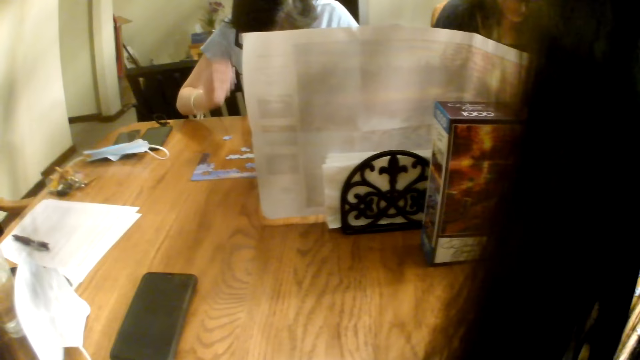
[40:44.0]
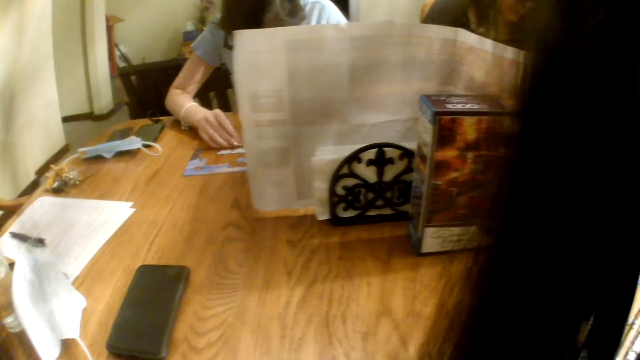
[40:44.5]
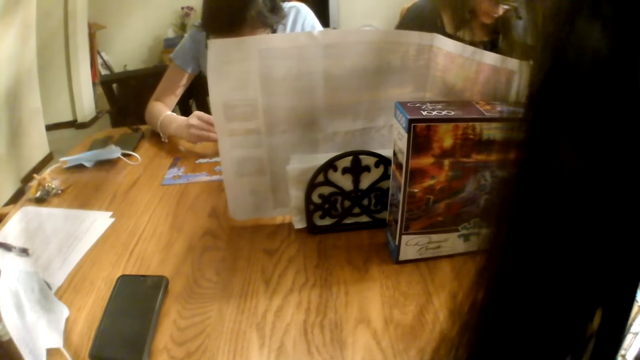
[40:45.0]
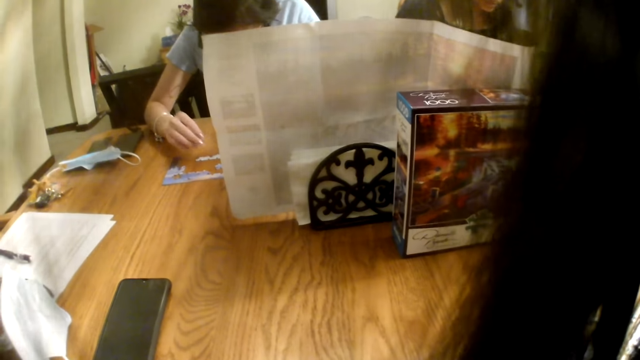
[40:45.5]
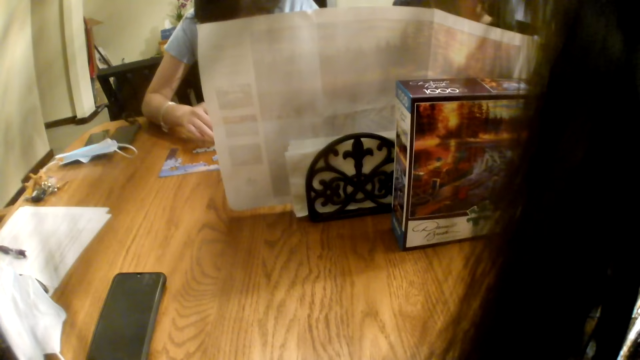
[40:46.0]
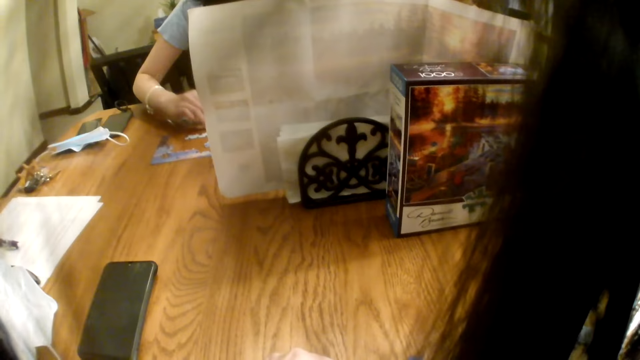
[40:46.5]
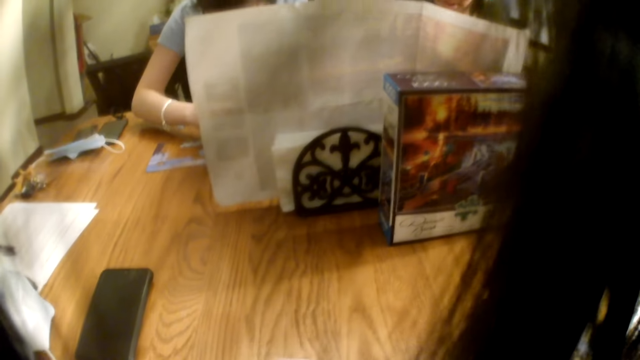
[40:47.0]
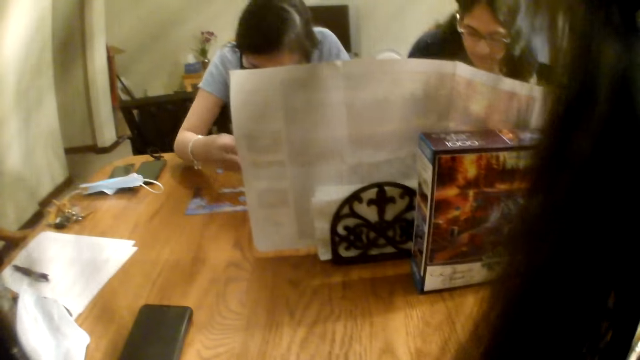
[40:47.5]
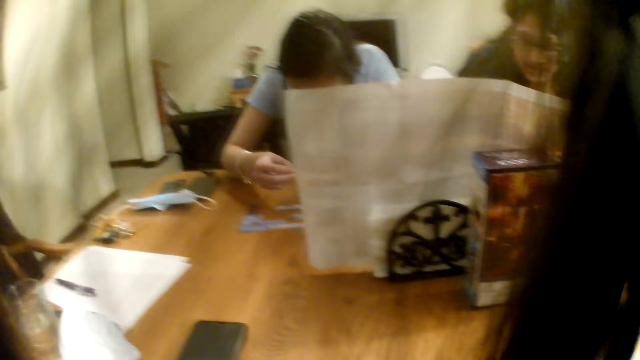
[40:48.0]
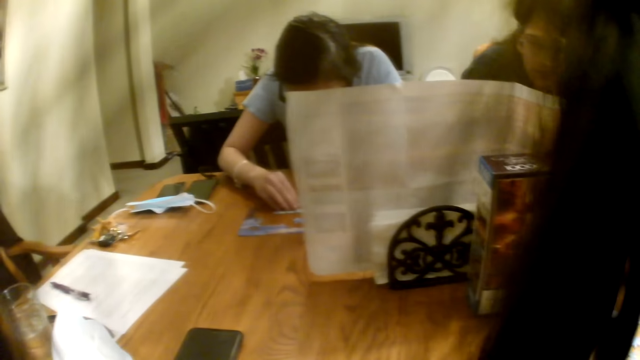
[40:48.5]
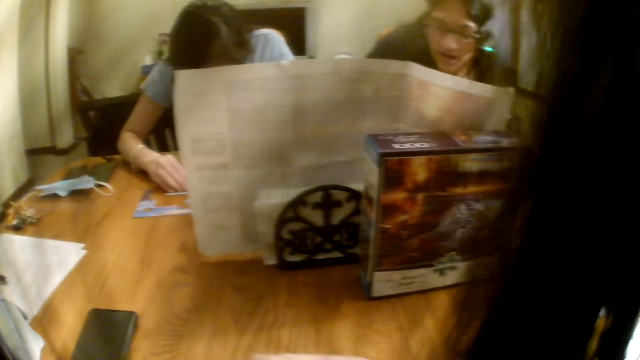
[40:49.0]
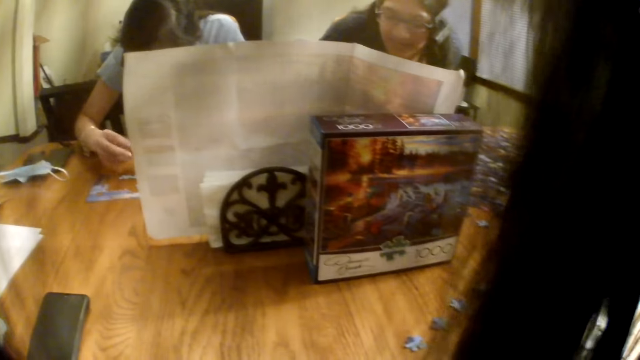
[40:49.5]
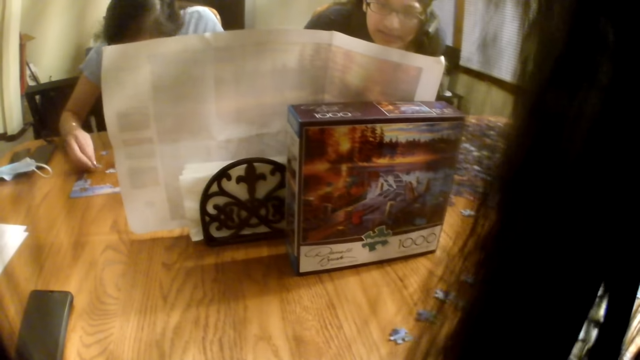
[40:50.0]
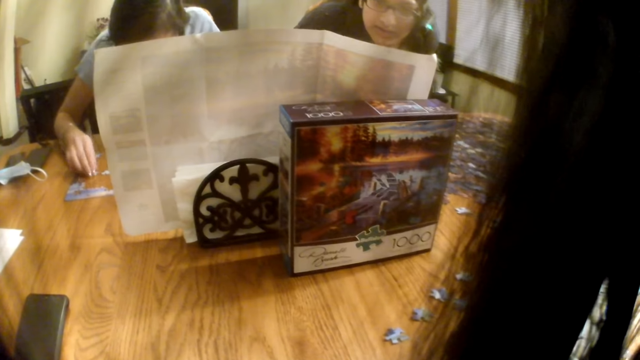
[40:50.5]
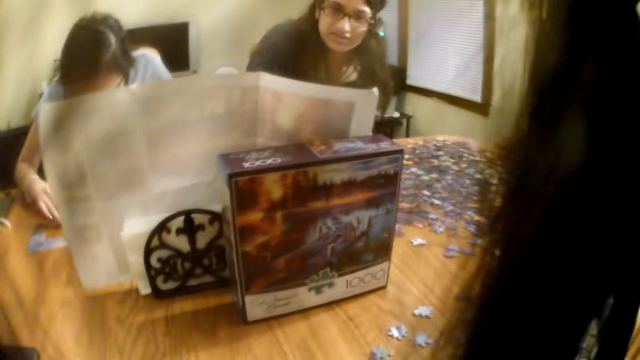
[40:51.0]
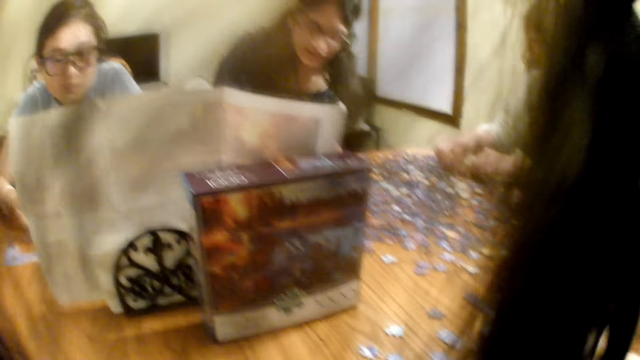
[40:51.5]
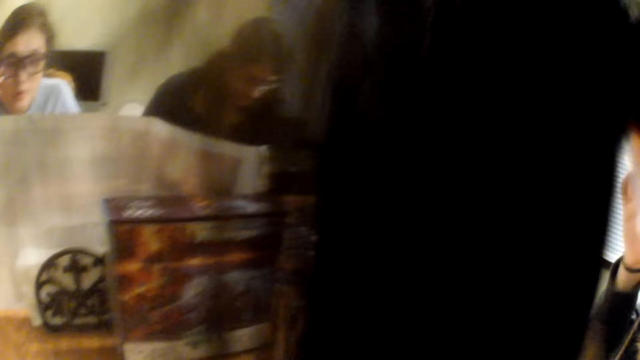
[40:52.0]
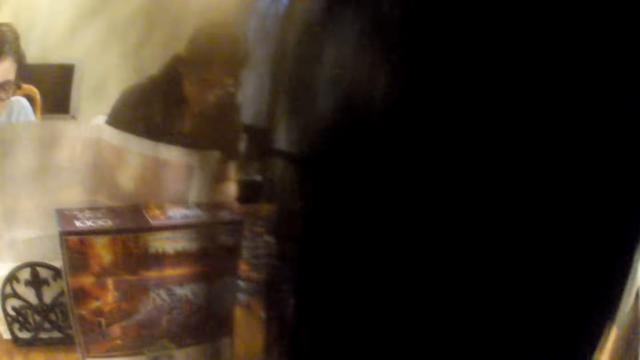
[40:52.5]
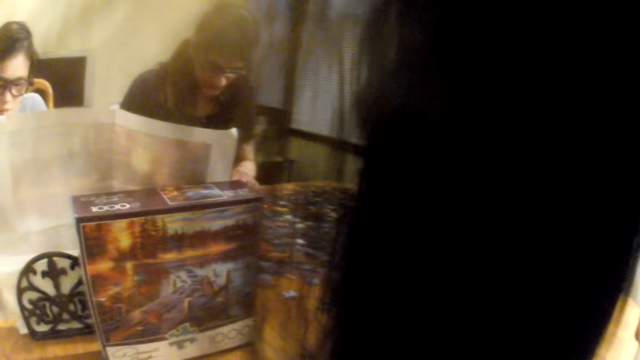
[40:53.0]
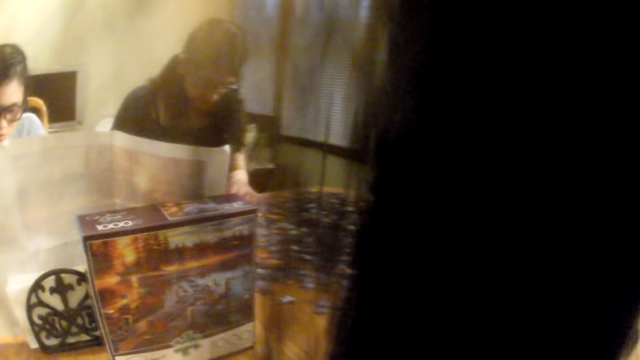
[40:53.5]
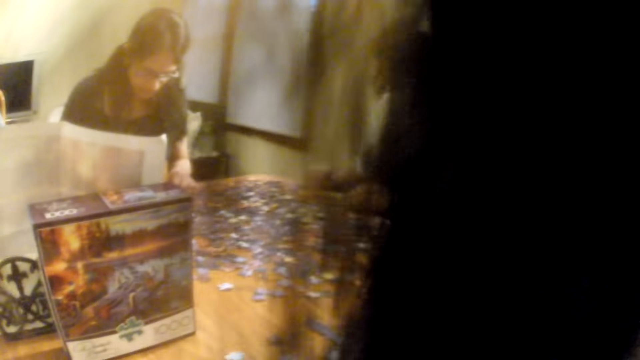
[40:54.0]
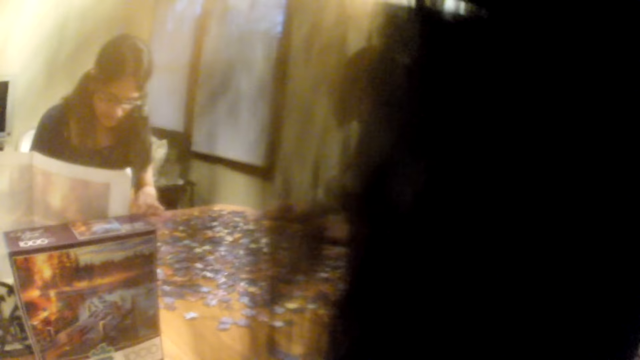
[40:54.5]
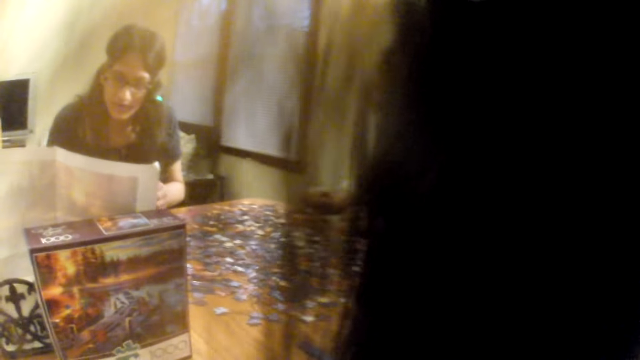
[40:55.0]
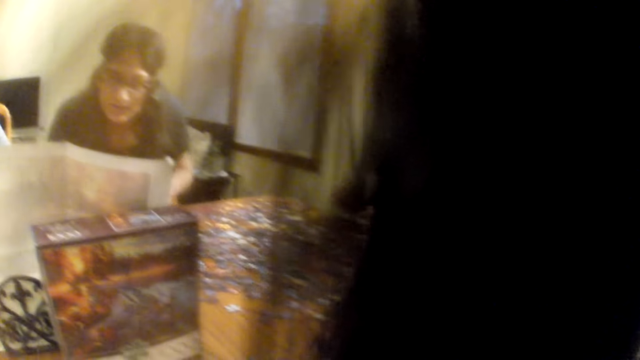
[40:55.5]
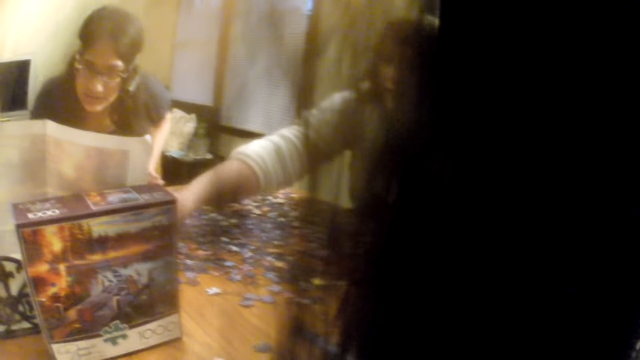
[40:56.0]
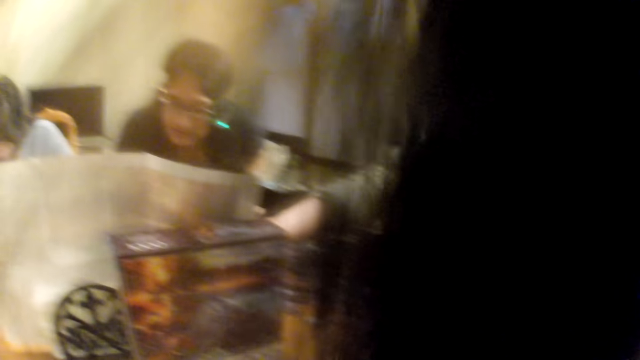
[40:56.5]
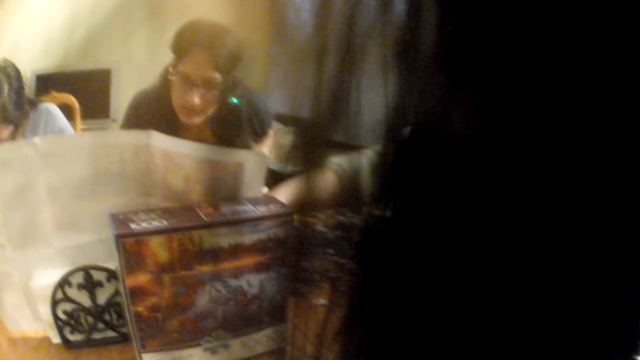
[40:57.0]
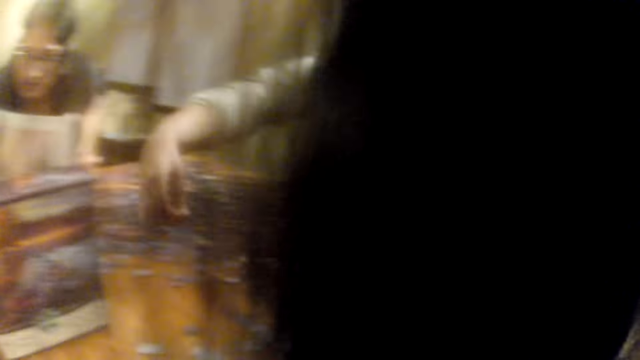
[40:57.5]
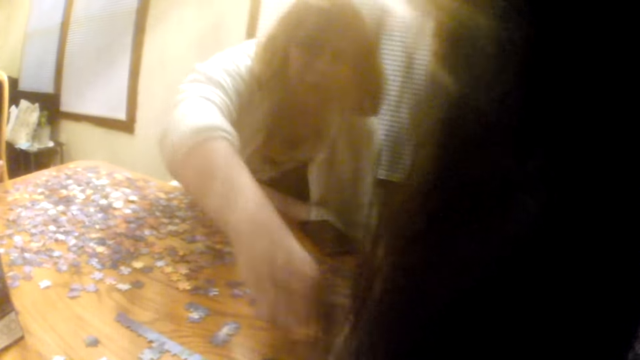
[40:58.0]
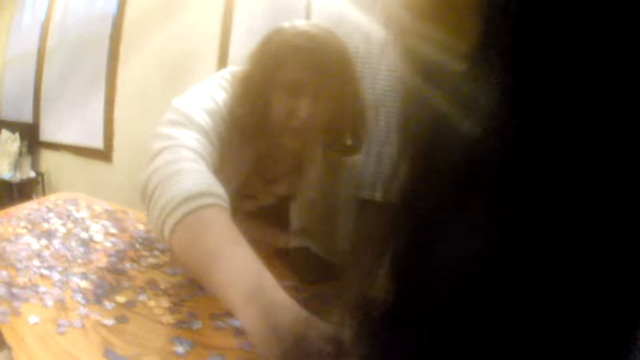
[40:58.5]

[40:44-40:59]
A woman moves a piece on the table. Another woman speaks. A third woman moves a piece on the table. The second woman speaks. The third woman moves a piece on the table.

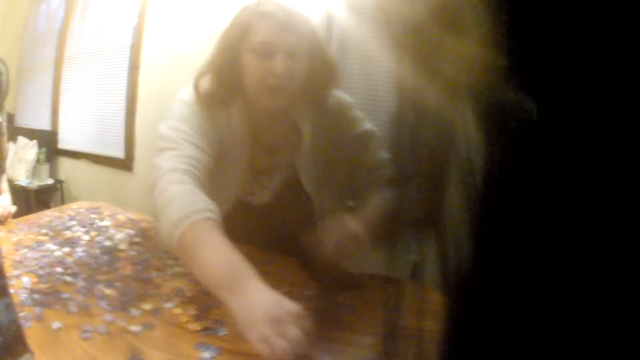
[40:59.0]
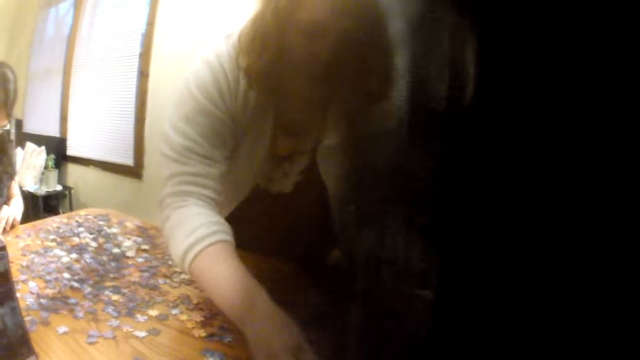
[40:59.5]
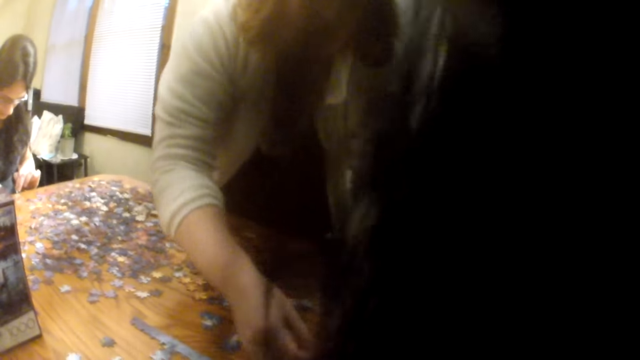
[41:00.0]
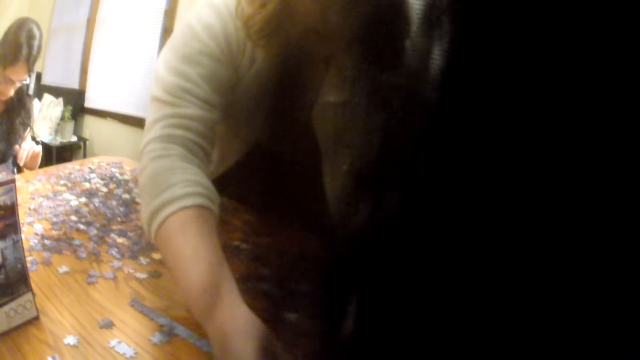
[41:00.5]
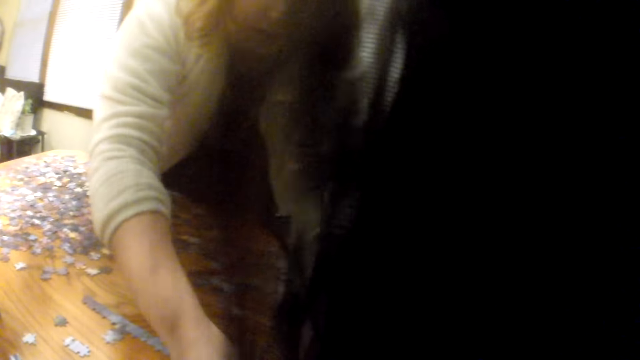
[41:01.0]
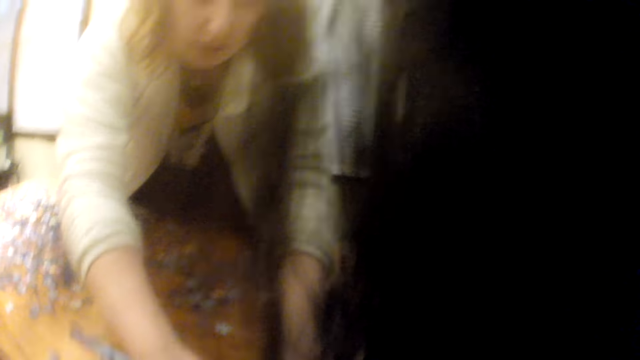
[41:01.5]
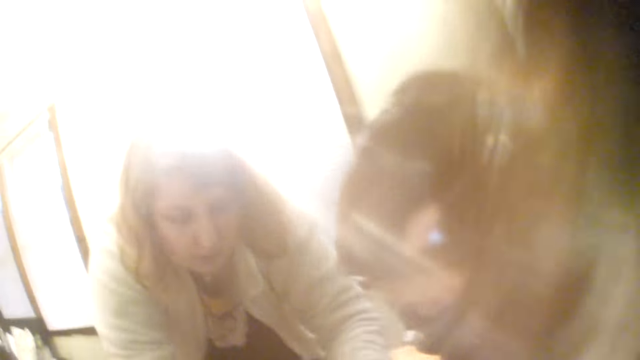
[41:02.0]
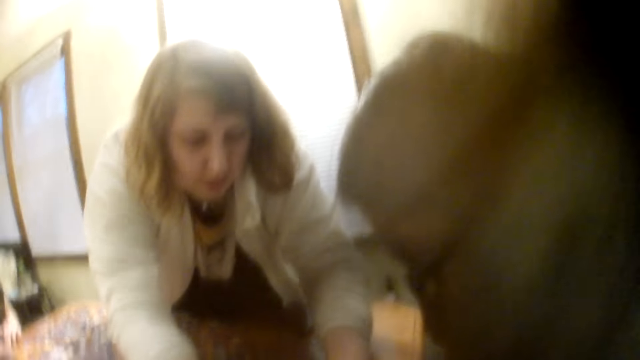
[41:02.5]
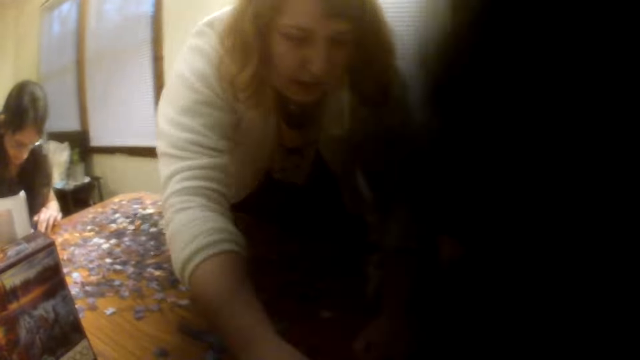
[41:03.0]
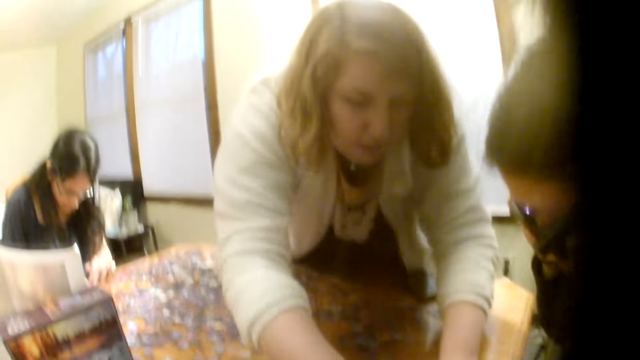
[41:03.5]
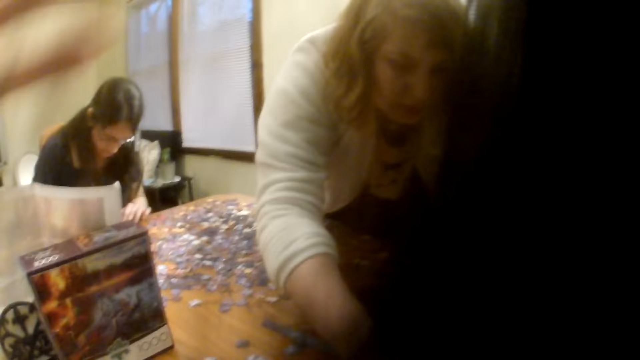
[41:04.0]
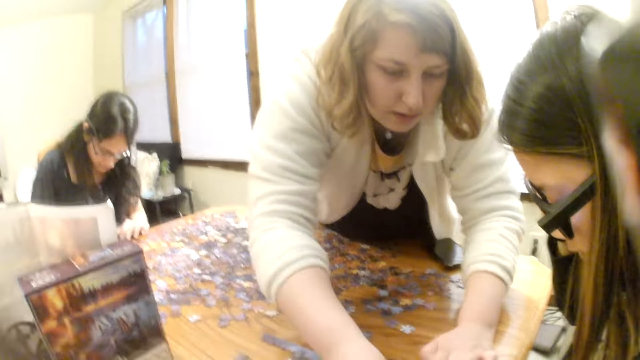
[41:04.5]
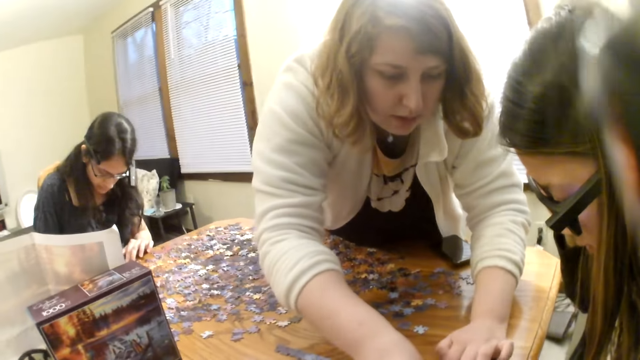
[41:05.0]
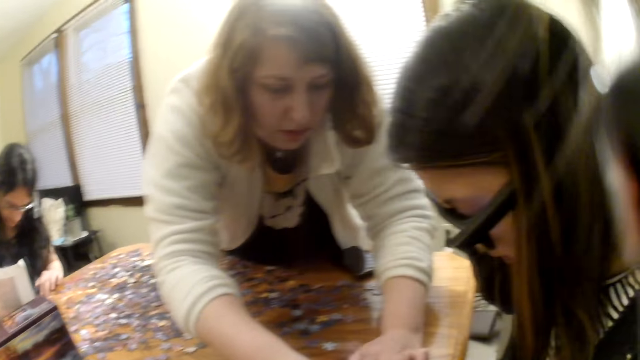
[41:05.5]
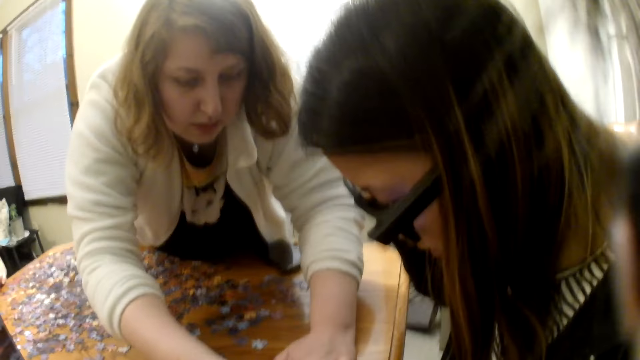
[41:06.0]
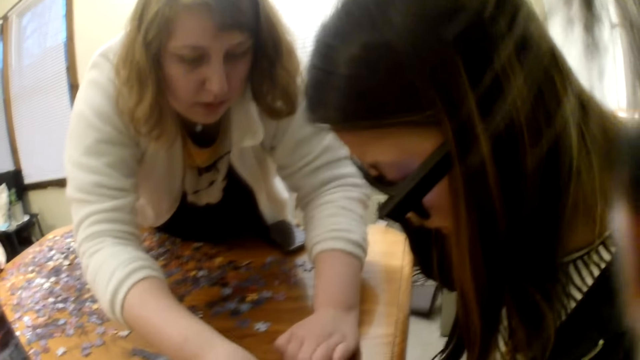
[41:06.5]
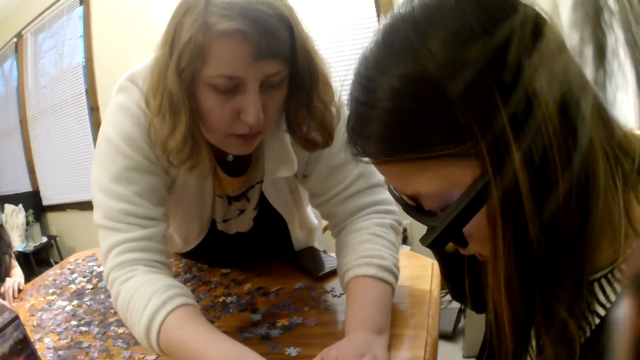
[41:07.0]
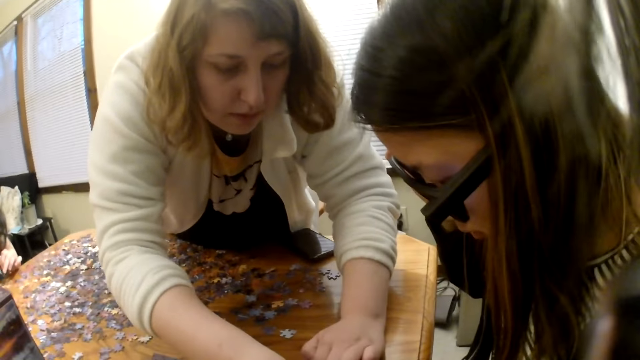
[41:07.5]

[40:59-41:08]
A woman stands and moves a piece on the table. The camera wearer moves her hair.
